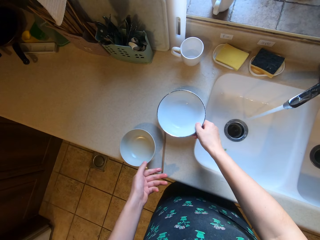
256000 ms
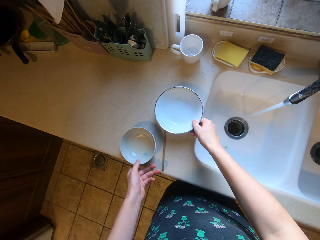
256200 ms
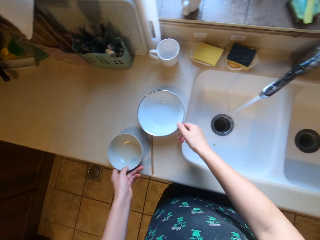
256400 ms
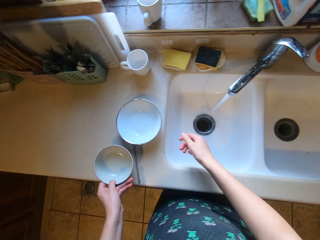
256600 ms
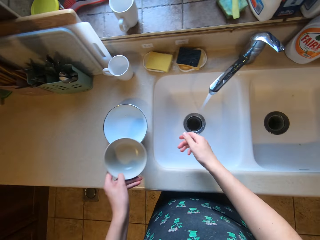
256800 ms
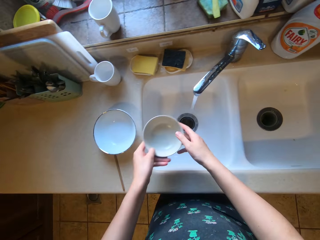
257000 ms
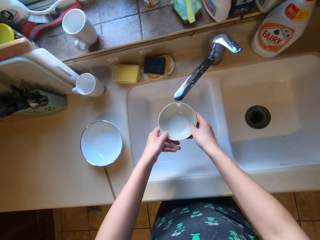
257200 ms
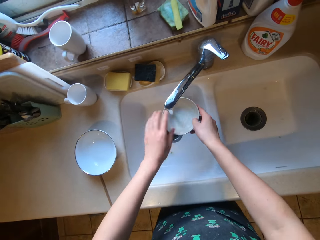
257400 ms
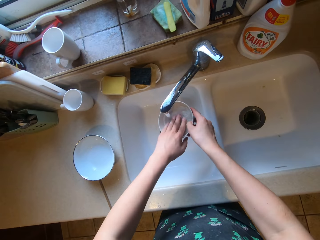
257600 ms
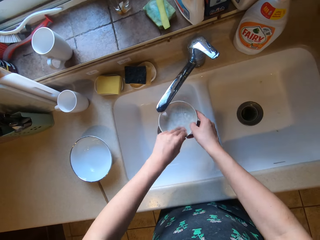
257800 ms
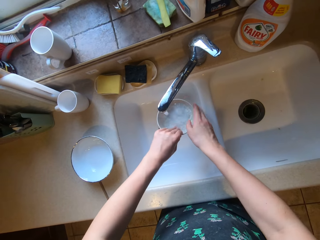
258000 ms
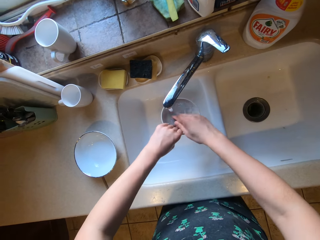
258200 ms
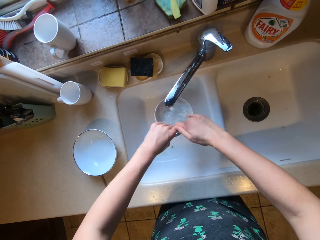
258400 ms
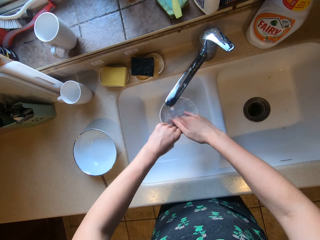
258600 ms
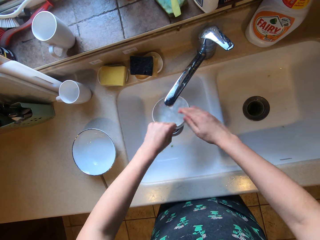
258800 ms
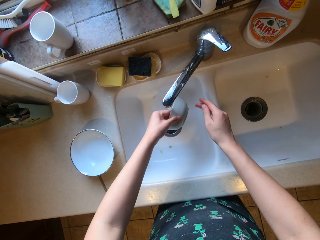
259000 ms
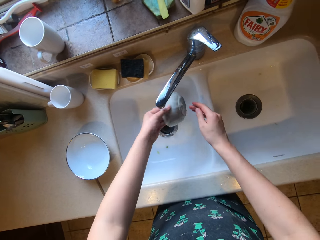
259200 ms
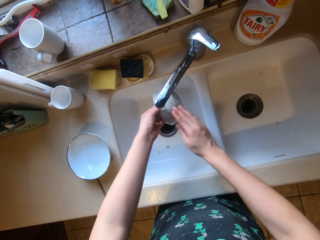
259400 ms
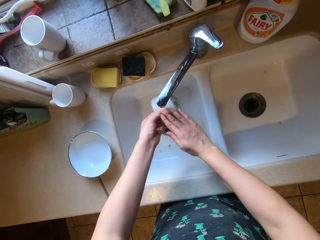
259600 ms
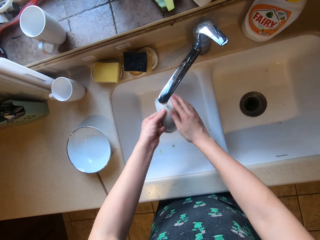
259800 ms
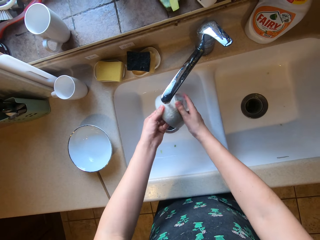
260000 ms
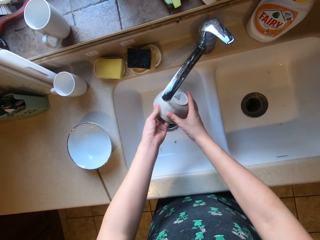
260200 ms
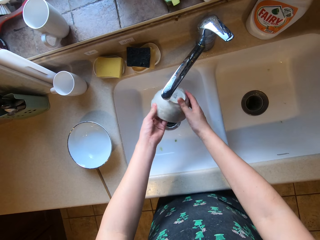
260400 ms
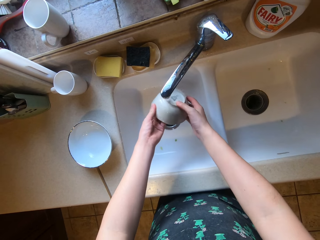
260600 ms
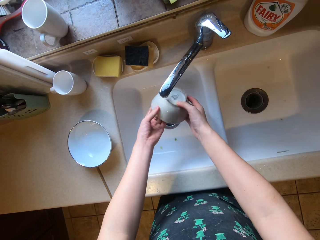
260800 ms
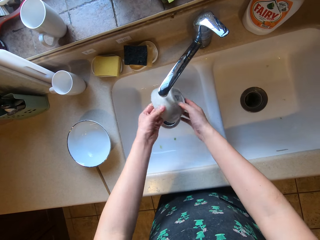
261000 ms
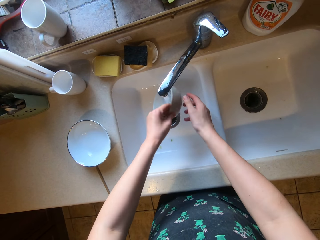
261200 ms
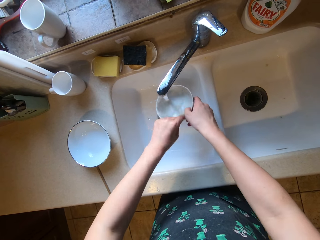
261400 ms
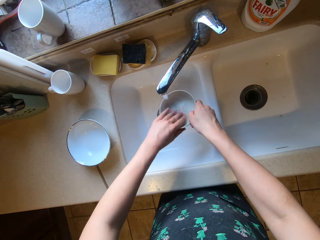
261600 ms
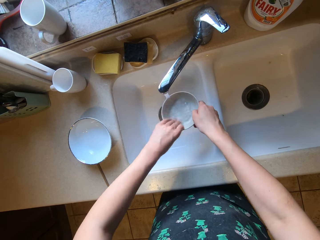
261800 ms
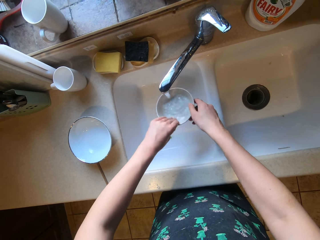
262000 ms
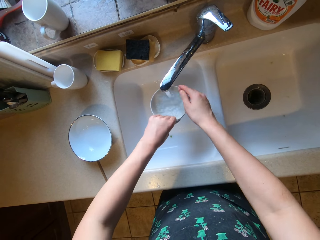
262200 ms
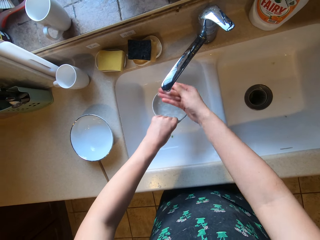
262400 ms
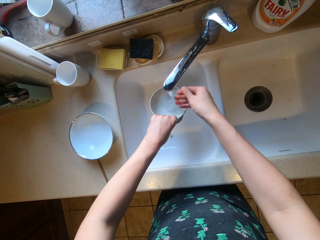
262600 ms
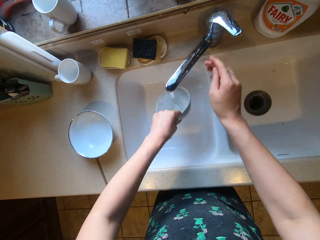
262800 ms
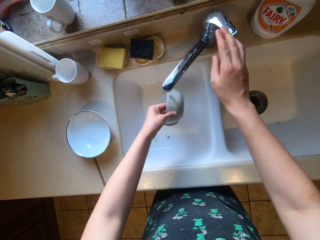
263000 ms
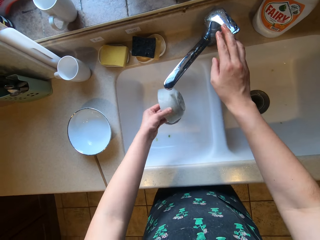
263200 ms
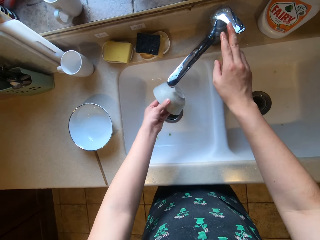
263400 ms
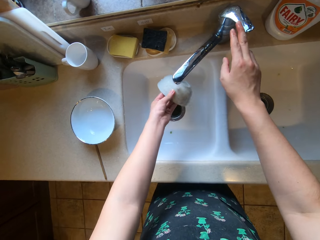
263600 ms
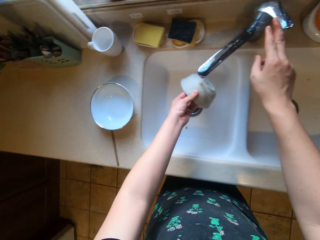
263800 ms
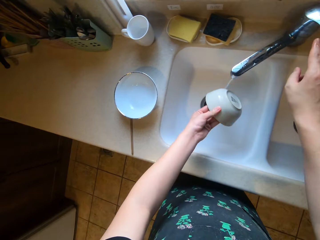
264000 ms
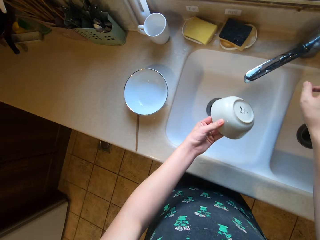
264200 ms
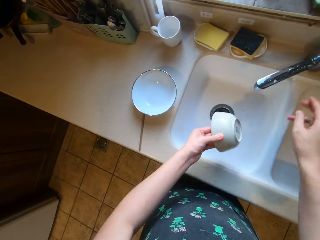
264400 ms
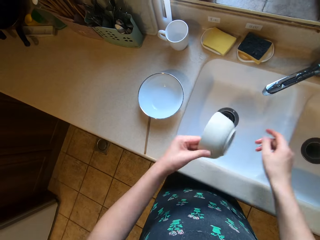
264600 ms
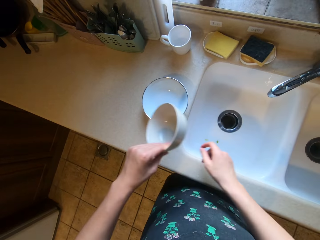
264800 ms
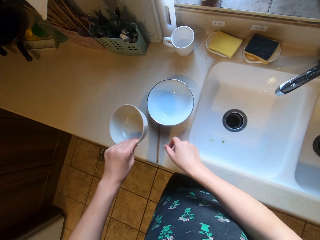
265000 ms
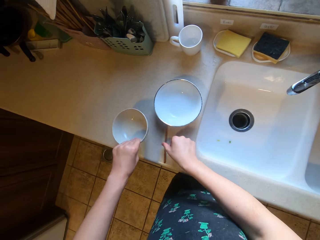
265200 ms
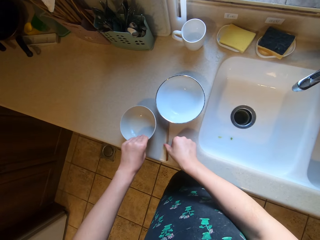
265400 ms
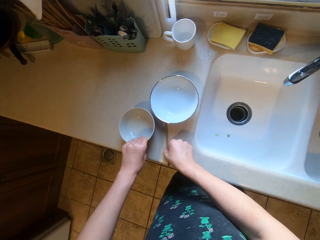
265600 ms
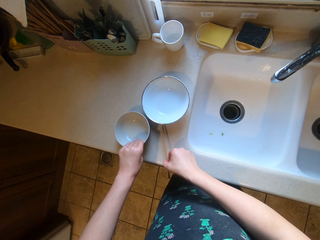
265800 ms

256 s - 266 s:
The camera wearer turns off the tap.

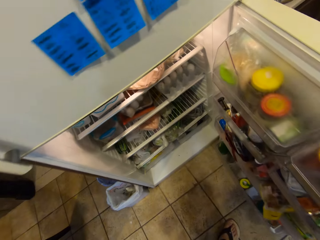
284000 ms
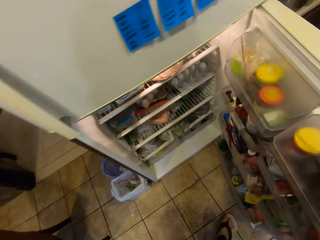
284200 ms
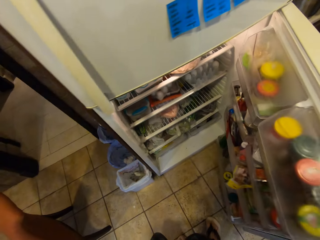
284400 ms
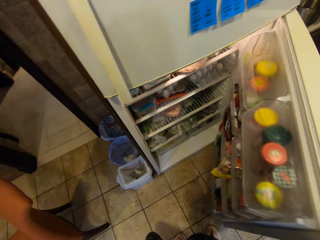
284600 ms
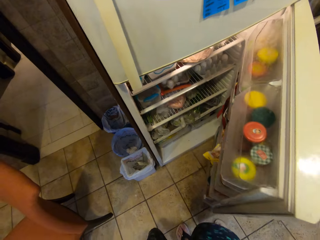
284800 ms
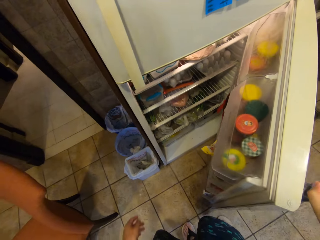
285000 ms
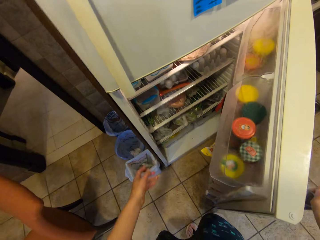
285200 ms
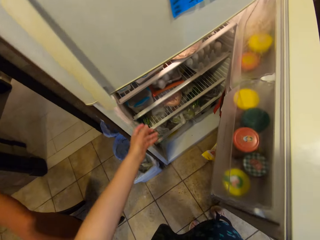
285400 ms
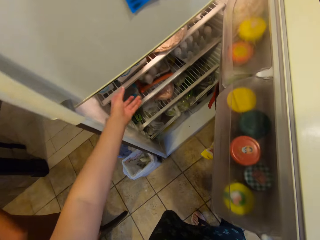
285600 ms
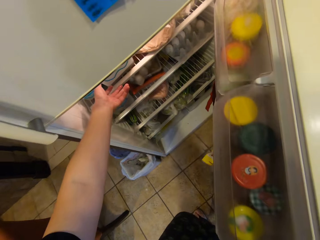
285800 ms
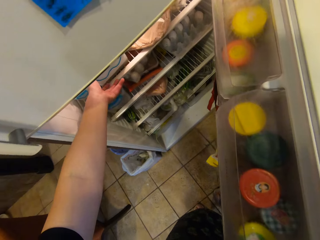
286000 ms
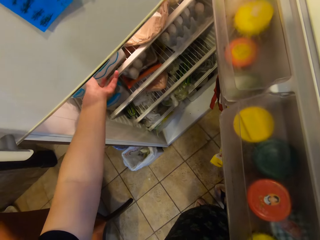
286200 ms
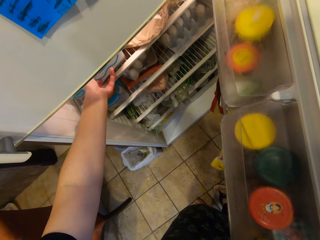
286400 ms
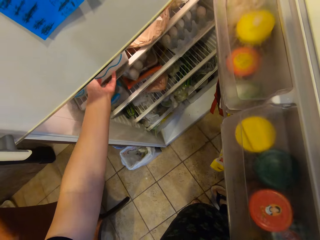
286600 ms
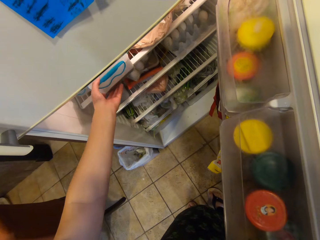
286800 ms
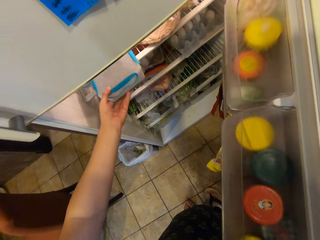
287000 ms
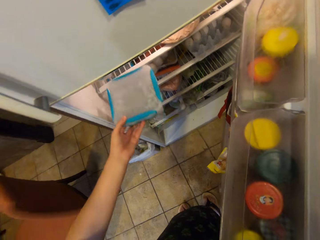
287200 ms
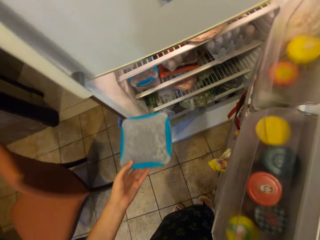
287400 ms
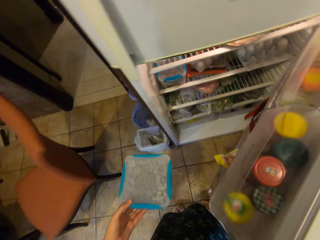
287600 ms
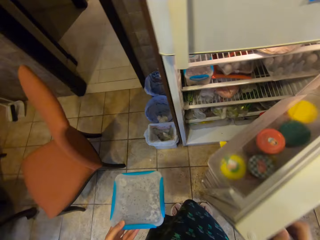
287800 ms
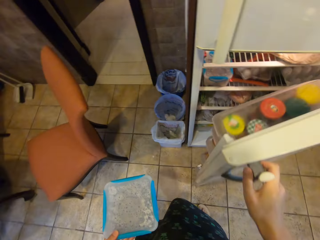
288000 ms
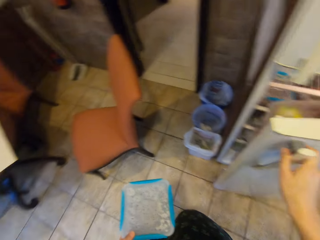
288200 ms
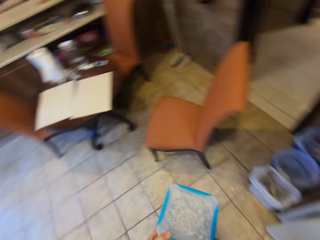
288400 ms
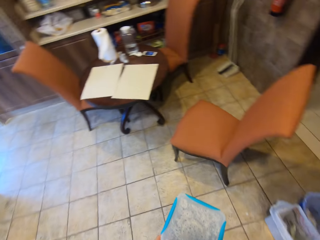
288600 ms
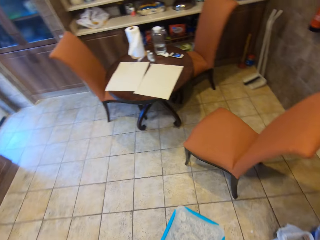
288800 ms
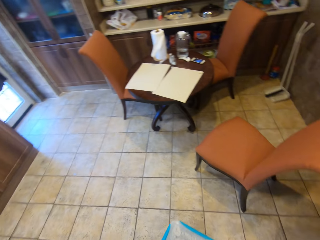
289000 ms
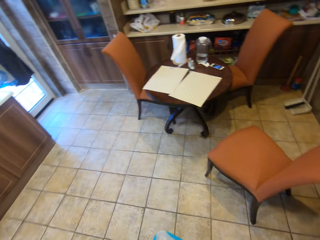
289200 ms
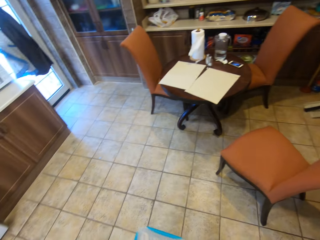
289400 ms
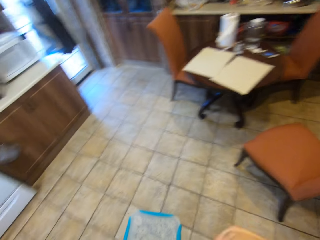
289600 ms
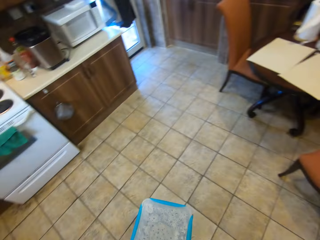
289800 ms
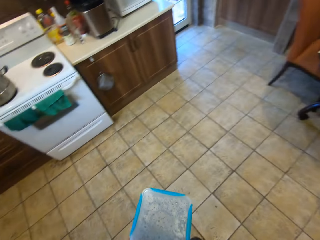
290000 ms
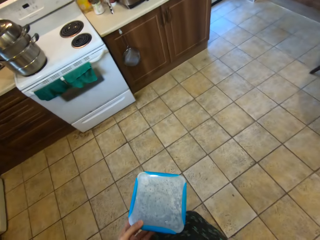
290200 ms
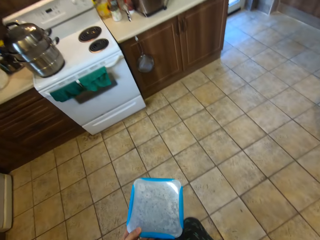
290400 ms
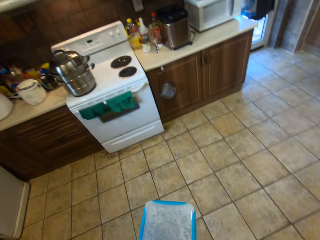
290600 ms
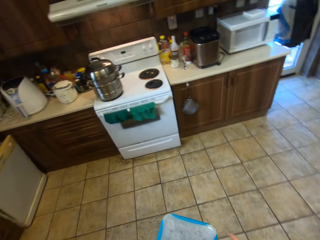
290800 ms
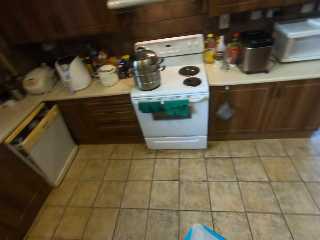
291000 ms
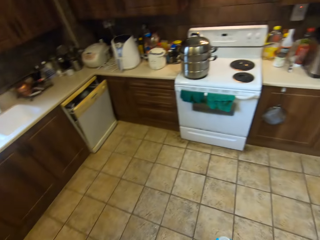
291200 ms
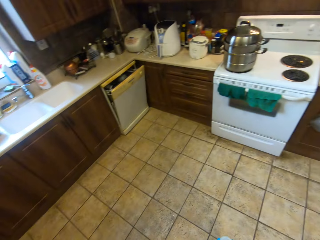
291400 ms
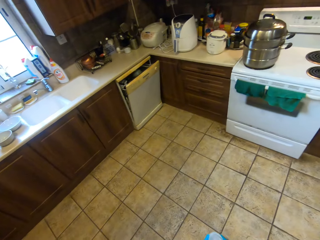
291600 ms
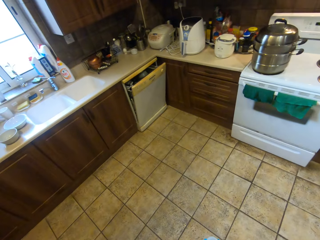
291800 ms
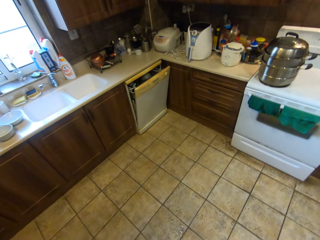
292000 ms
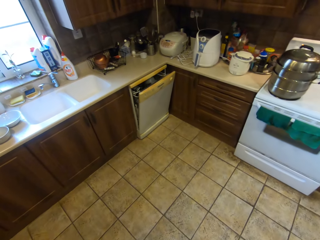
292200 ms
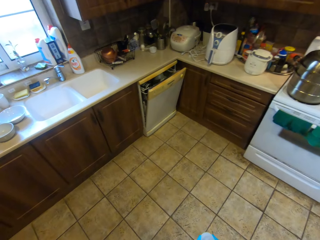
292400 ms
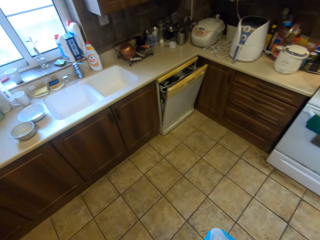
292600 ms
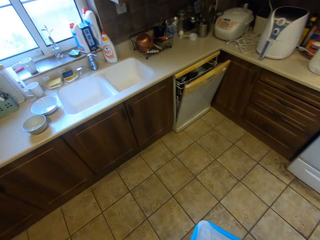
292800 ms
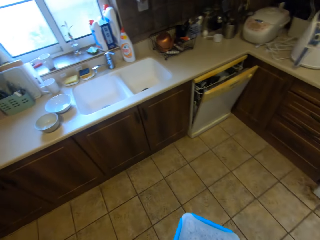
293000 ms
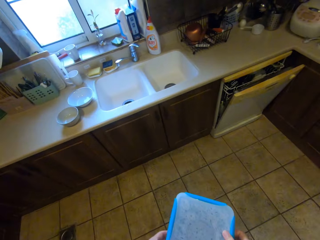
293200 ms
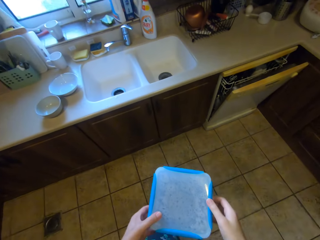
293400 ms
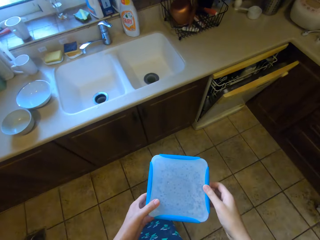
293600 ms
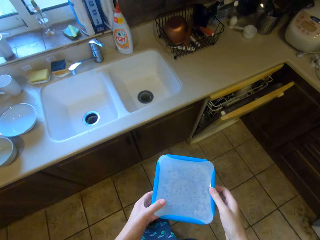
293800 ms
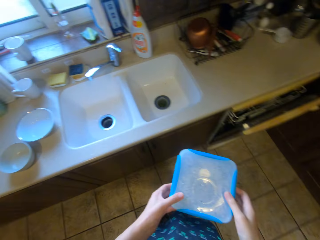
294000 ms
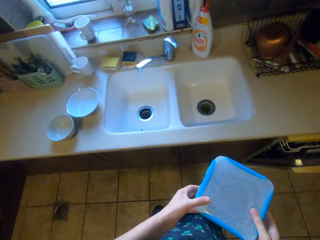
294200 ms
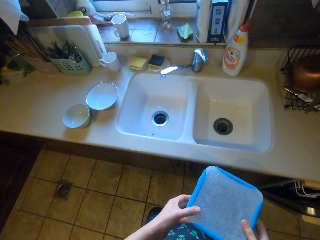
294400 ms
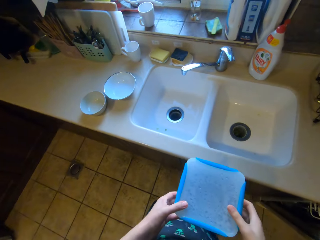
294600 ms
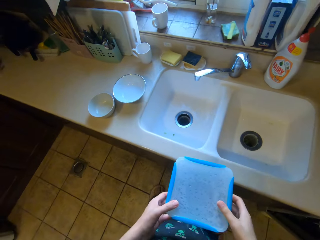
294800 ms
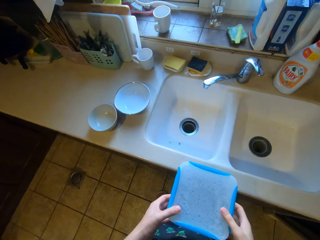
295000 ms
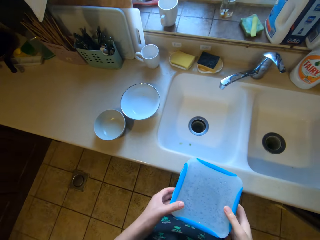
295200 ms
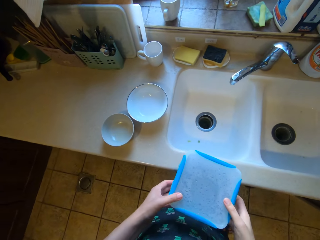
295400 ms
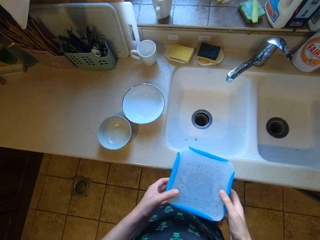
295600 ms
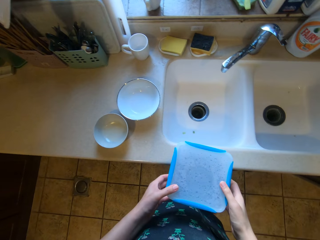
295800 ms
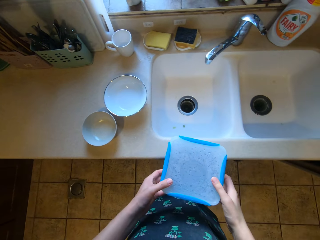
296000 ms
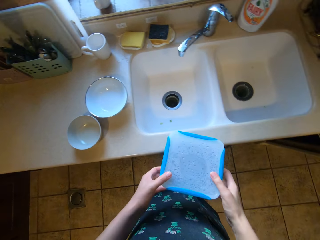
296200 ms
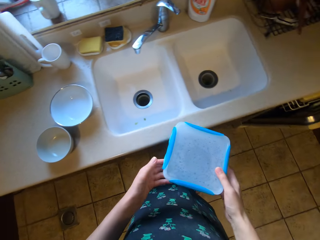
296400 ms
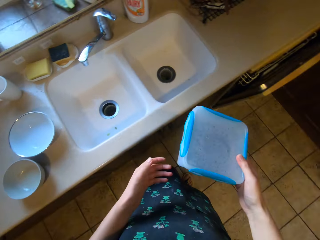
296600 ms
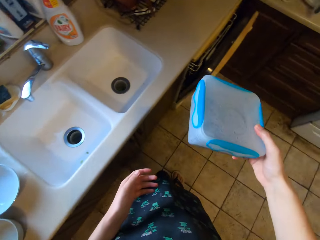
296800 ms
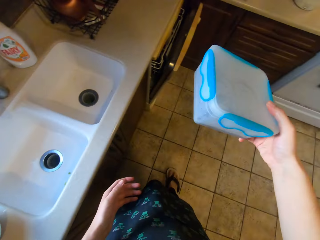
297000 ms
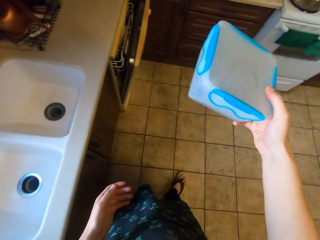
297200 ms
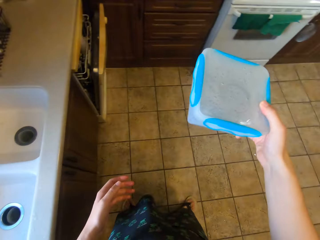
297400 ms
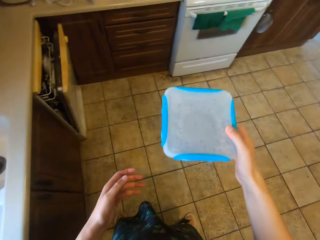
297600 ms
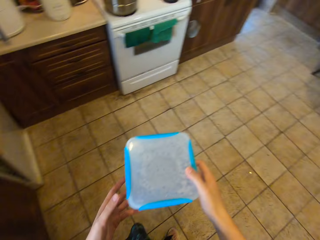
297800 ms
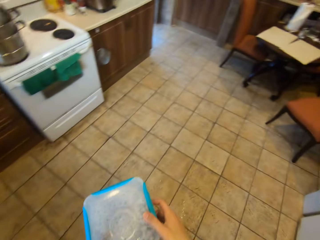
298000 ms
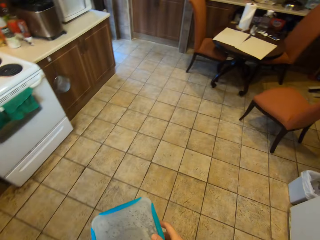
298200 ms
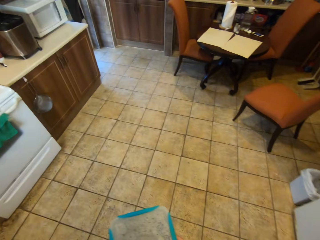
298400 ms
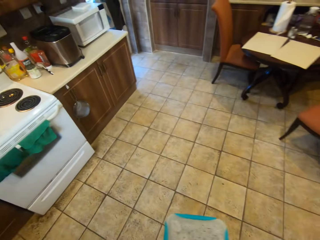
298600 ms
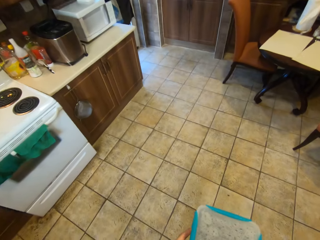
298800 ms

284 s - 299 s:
The camera wearer takes a container from the fridge. They close the fridge. They look around.
